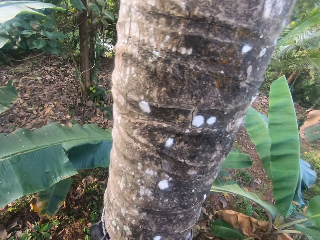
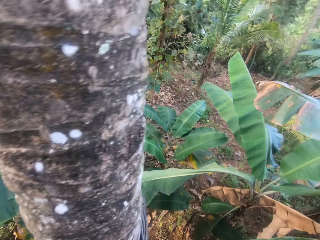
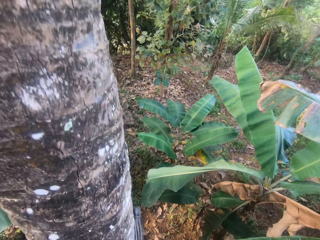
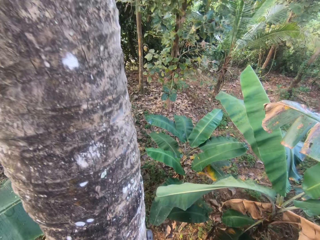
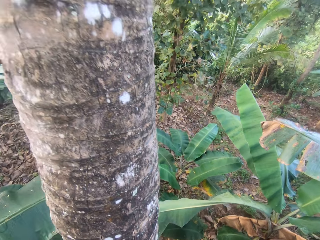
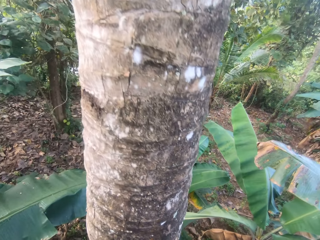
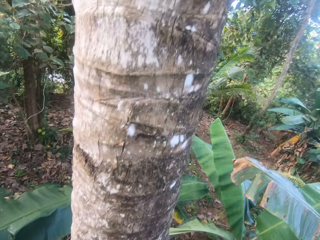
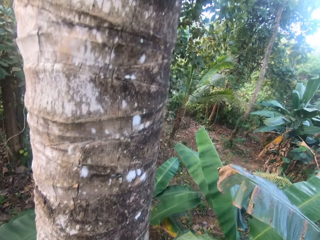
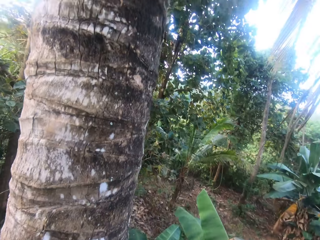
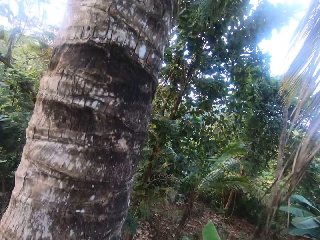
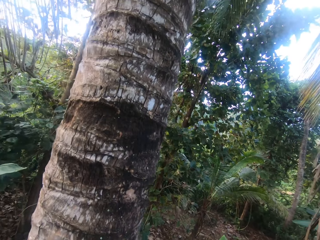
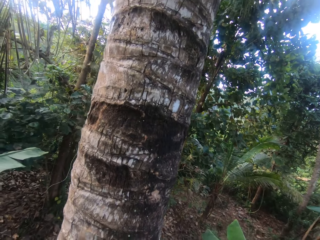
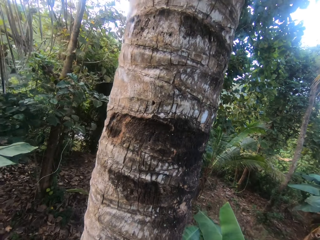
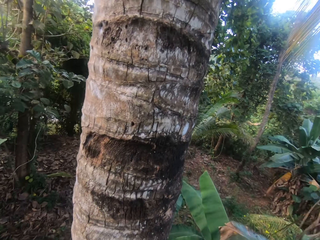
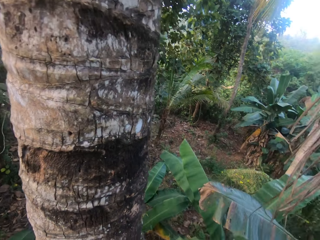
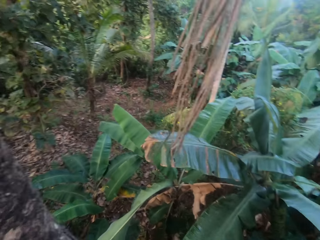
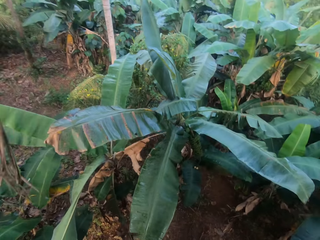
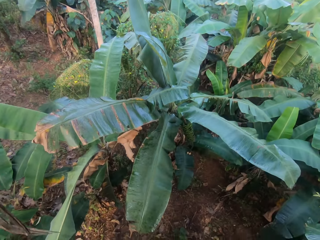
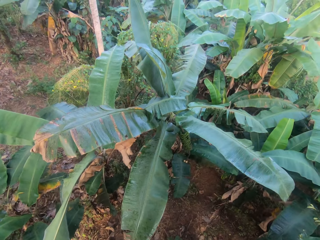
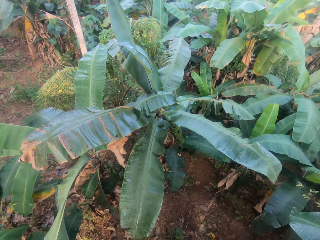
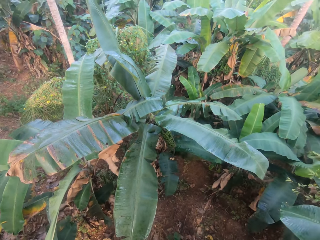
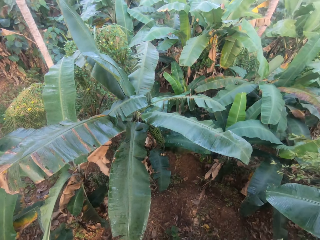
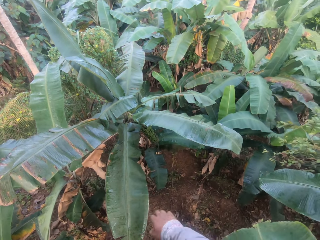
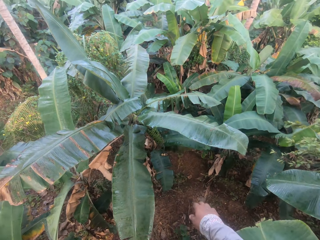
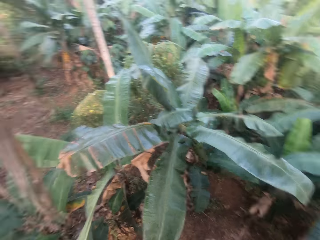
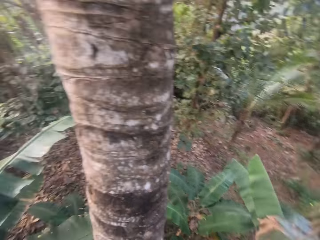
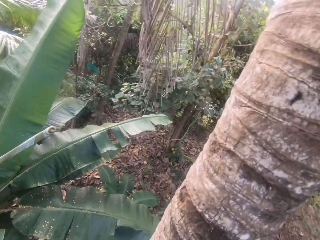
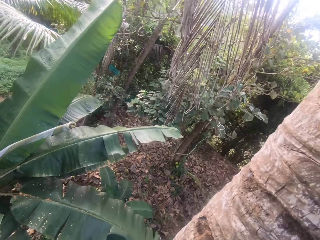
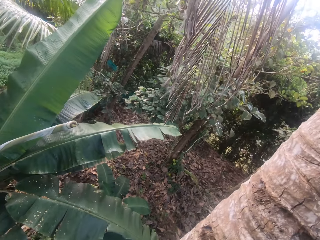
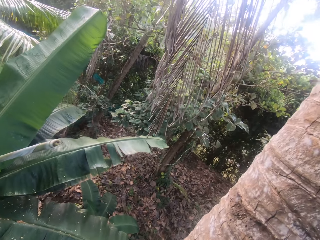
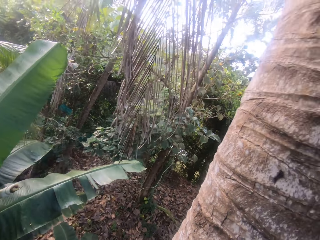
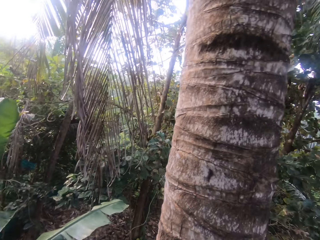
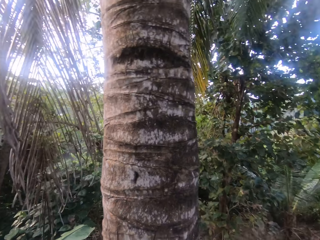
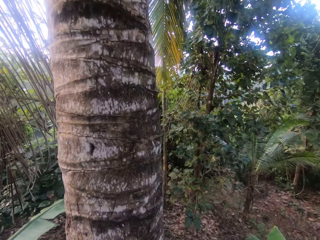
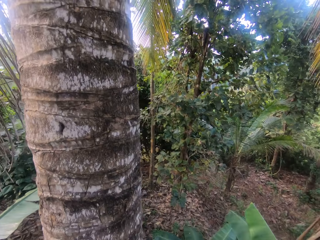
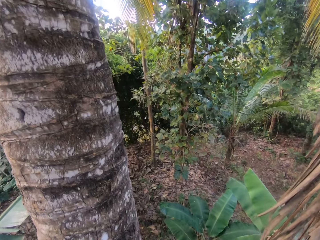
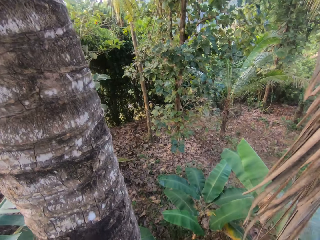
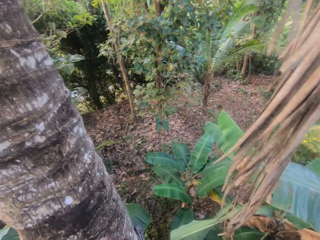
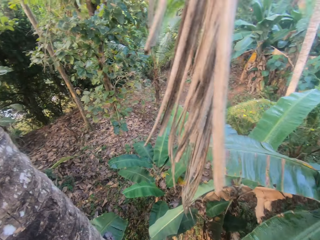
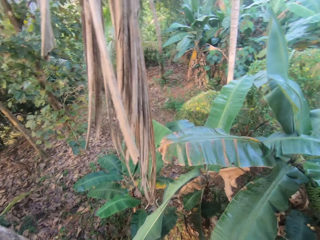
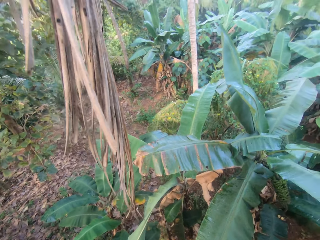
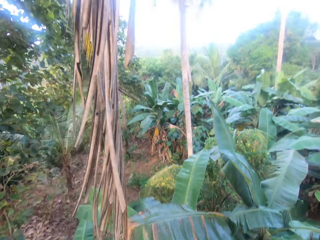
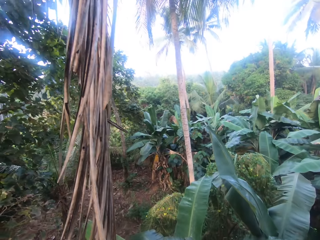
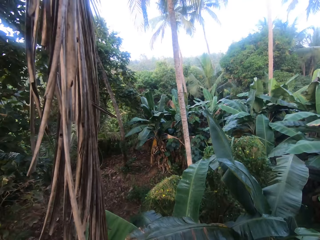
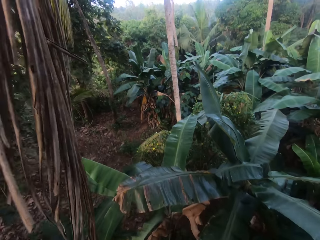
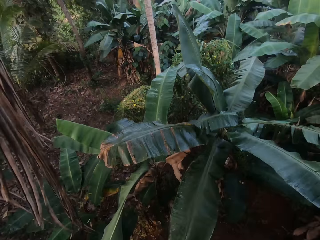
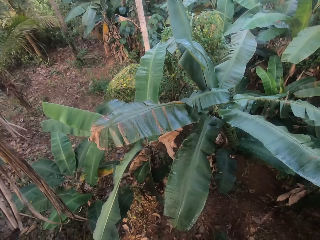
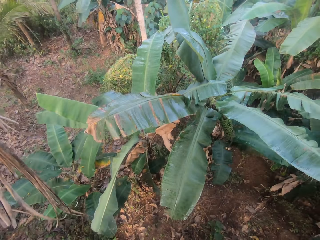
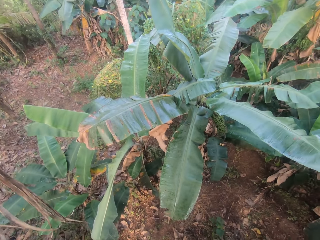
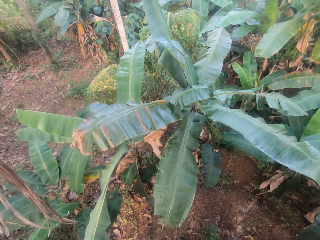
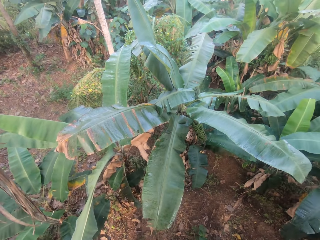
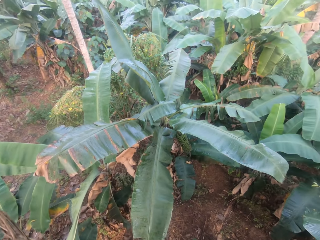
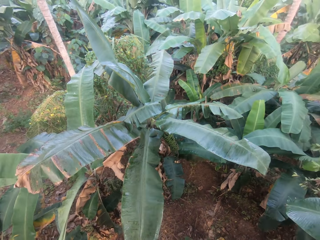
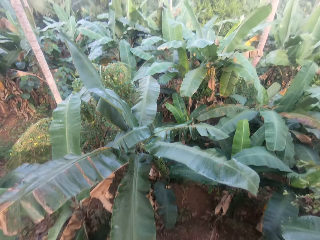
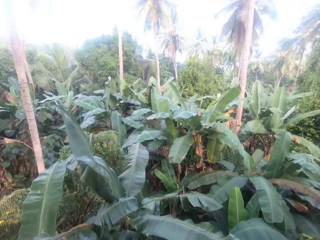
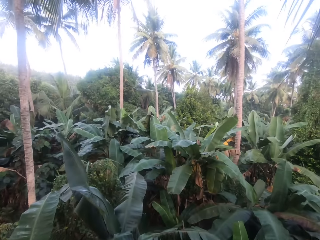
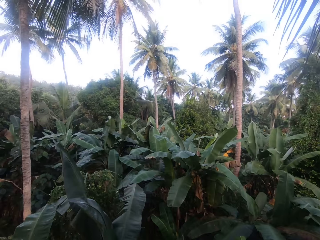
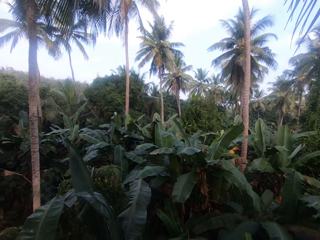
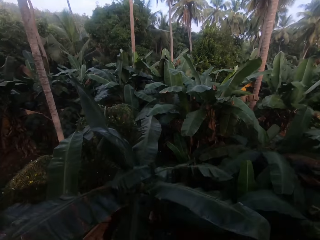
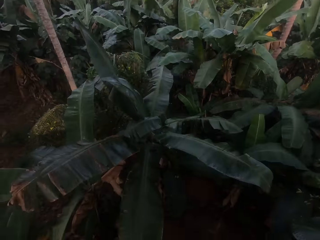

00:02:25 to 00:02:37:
The camera wearer talks to a person. They look around.

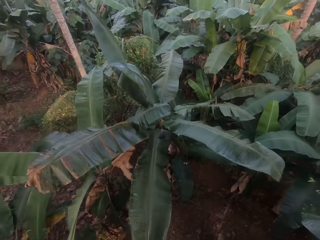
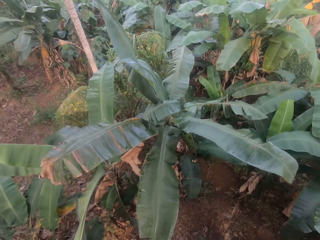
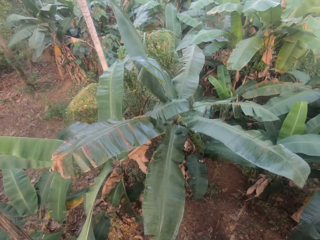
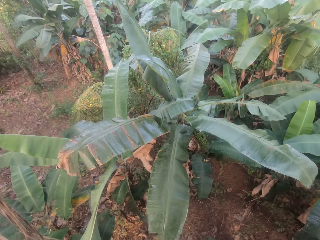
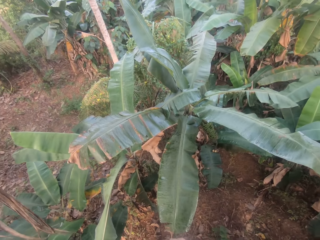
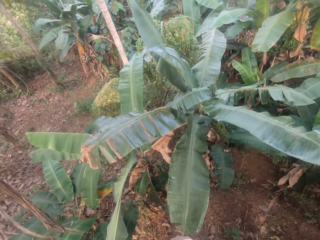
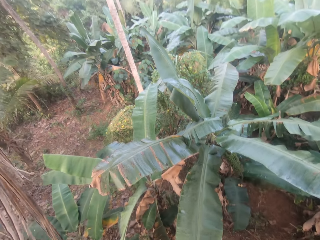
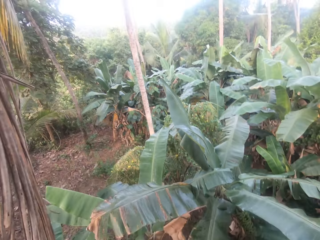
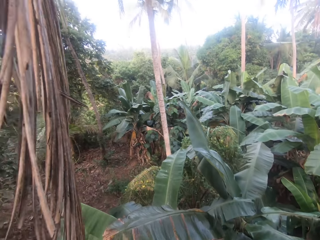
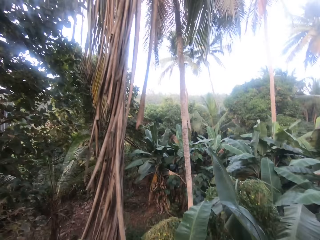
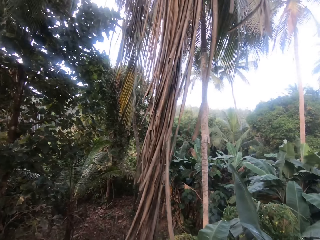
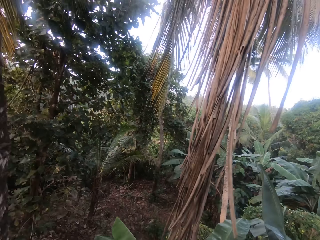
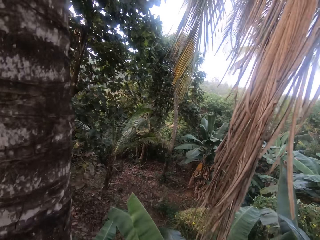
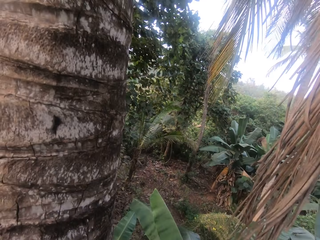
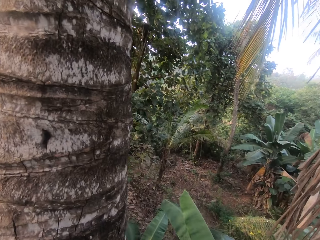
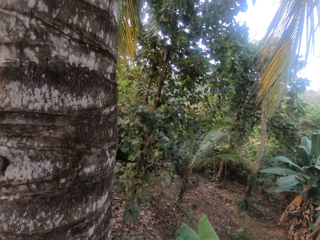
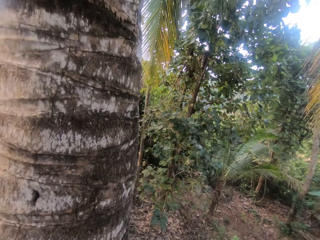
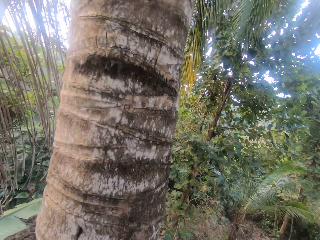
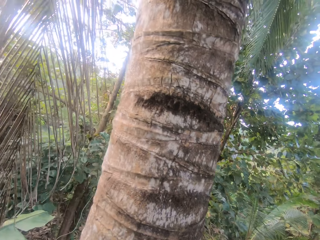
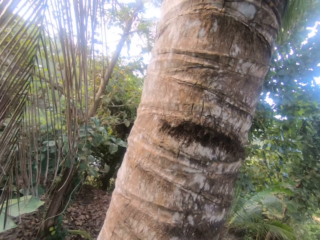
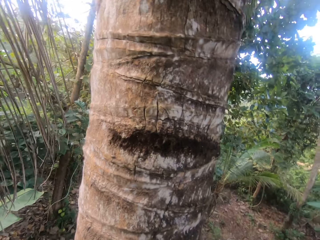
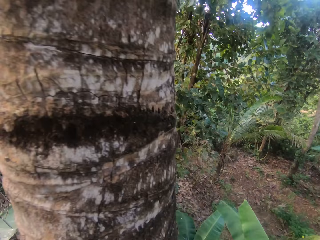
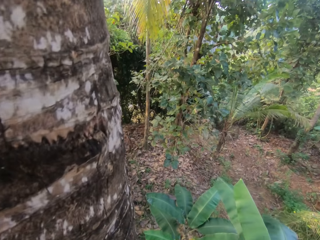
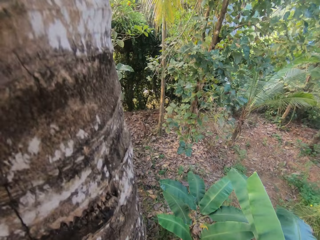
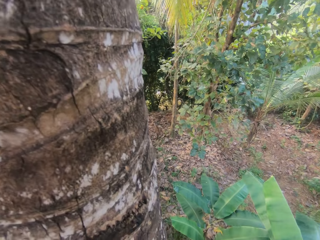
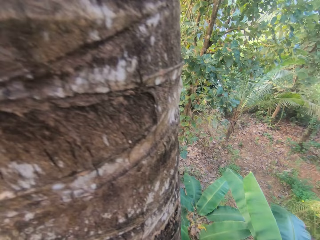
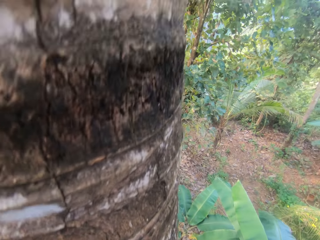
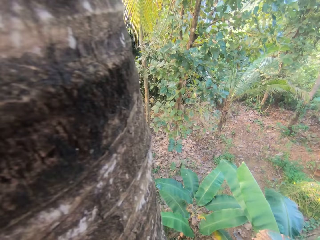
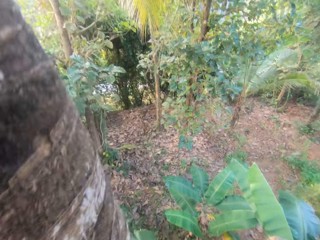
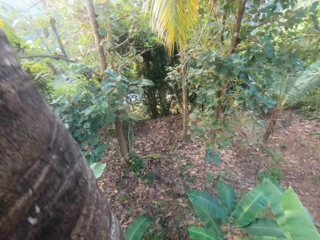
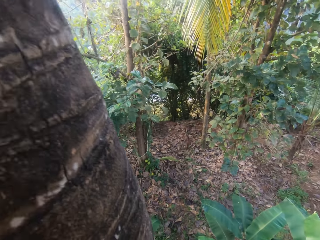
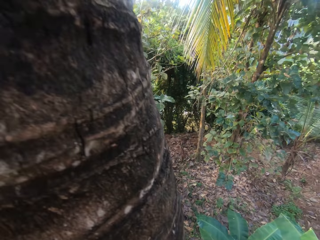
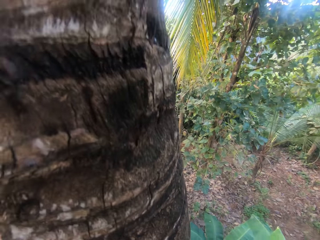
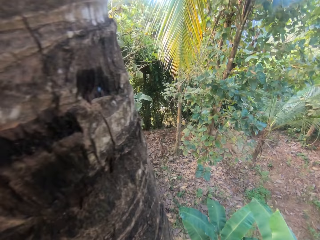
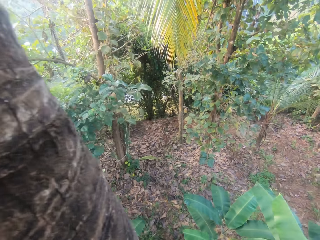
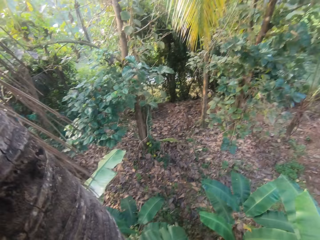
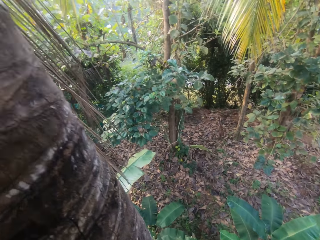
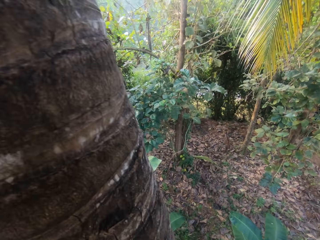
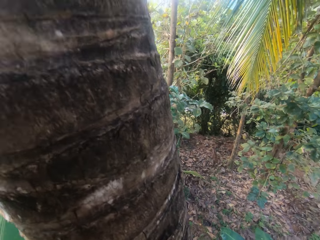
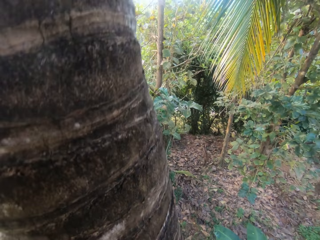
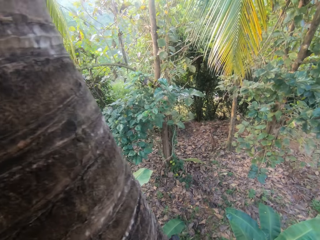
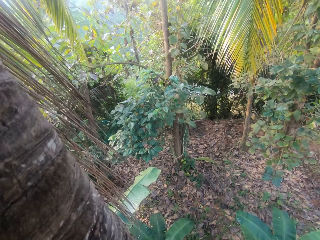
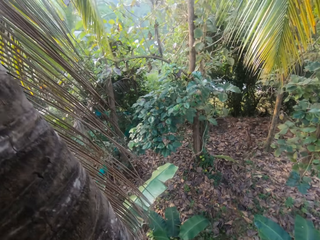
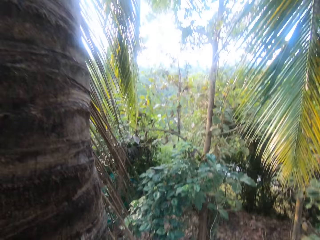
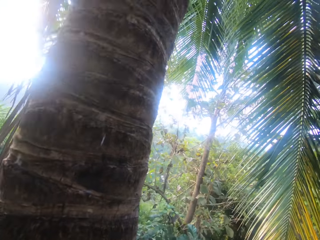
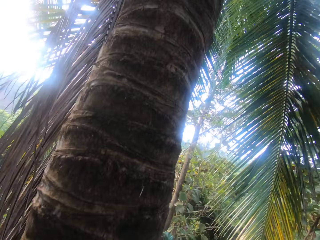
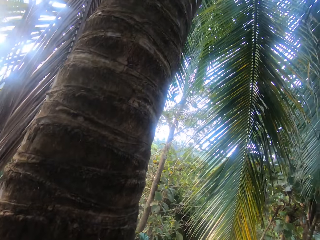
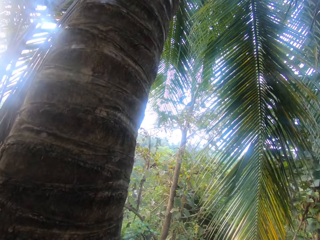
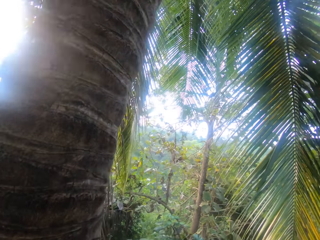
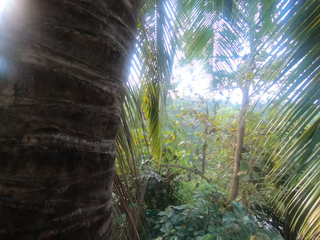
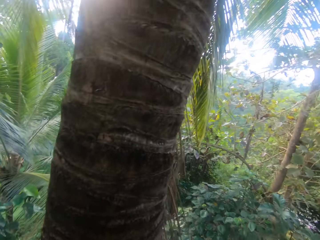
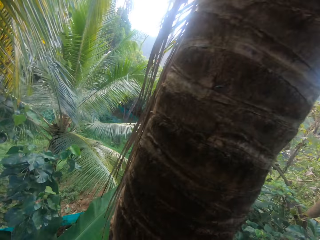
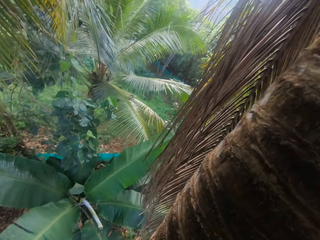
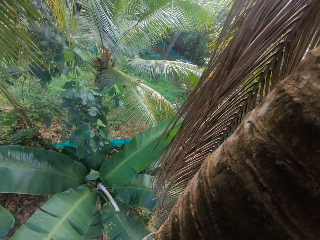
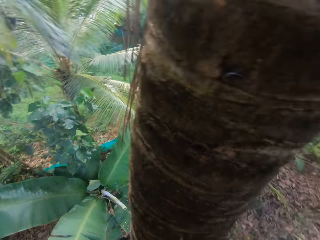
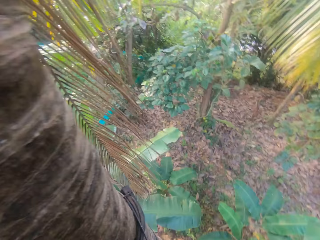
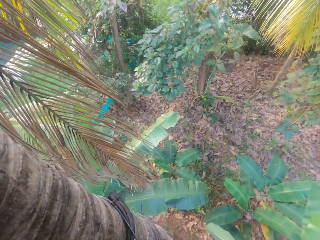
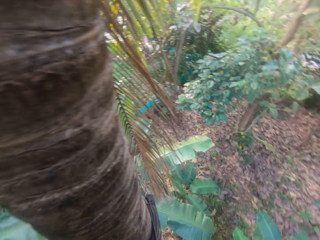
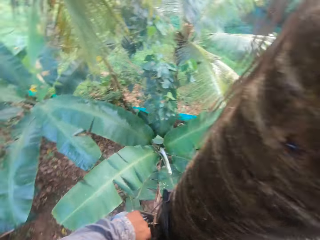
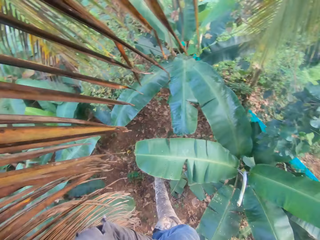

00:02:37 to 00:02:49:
The camera wearer climbs the coconut tree with the tree climbing harnesses in both hands. They clear their throat.
